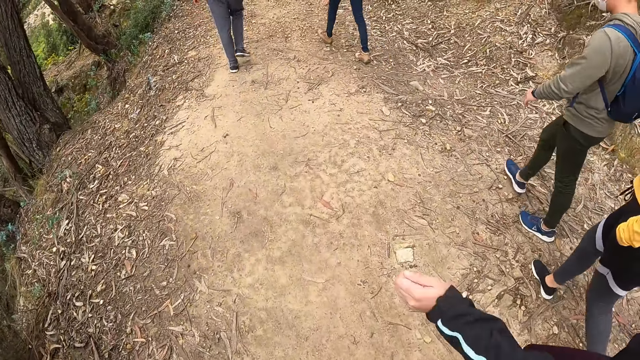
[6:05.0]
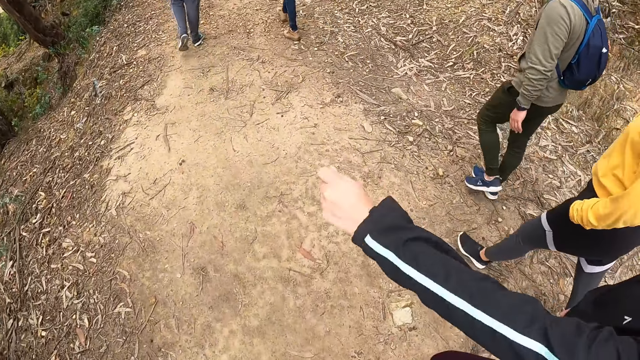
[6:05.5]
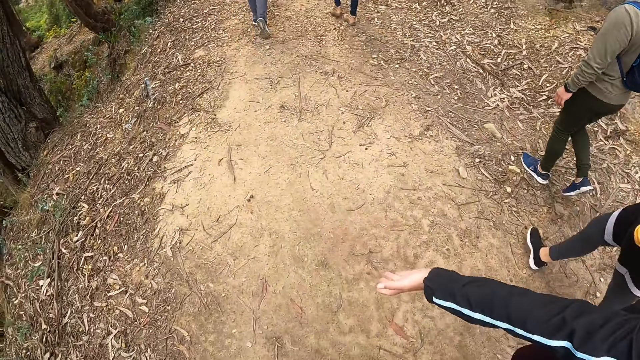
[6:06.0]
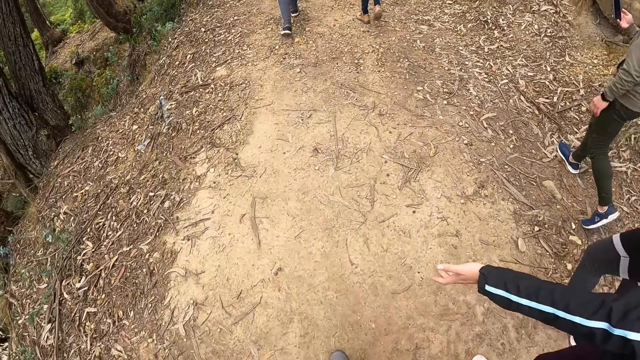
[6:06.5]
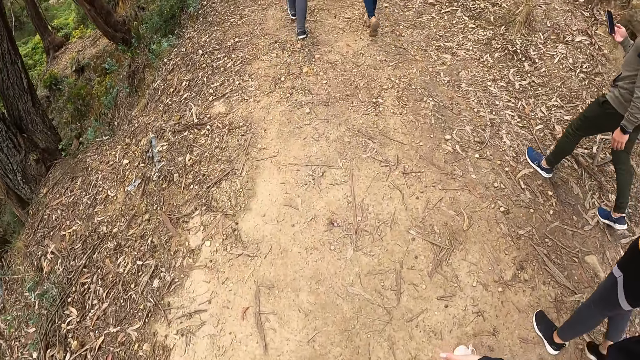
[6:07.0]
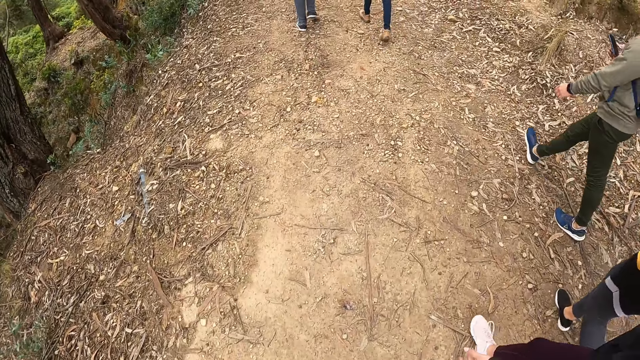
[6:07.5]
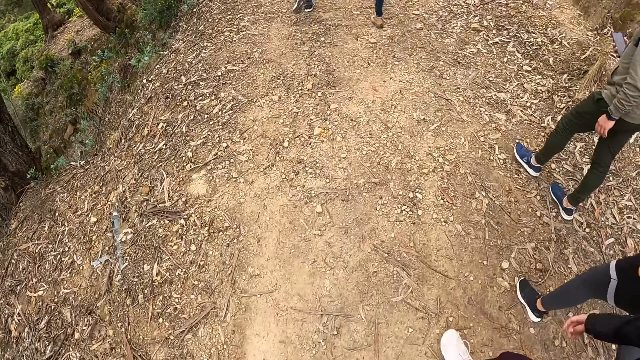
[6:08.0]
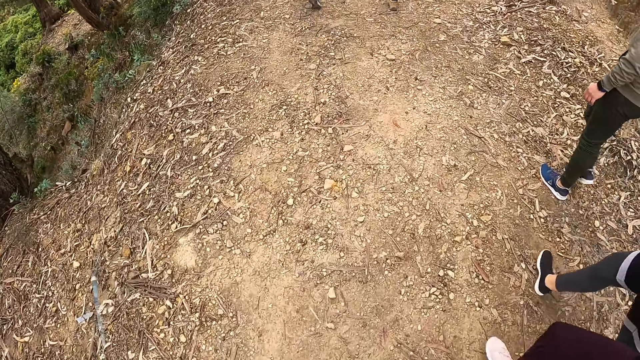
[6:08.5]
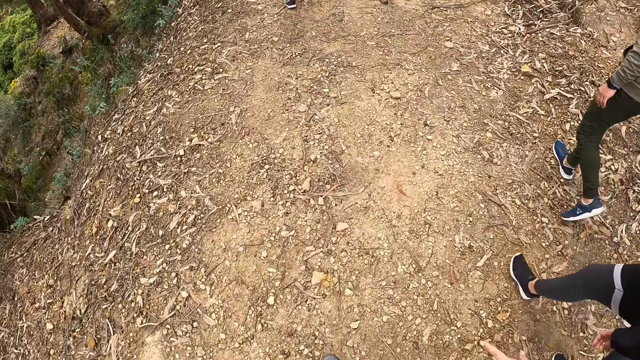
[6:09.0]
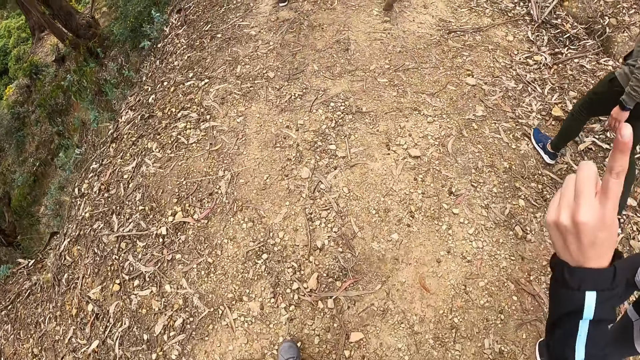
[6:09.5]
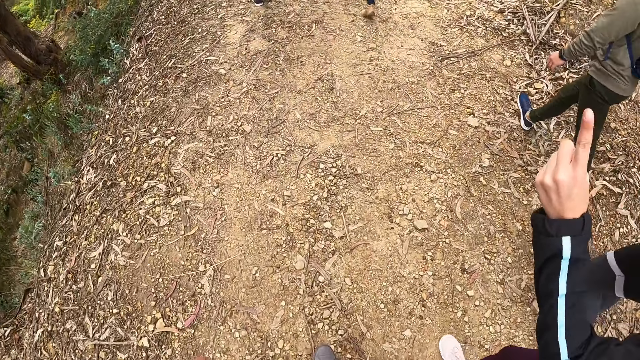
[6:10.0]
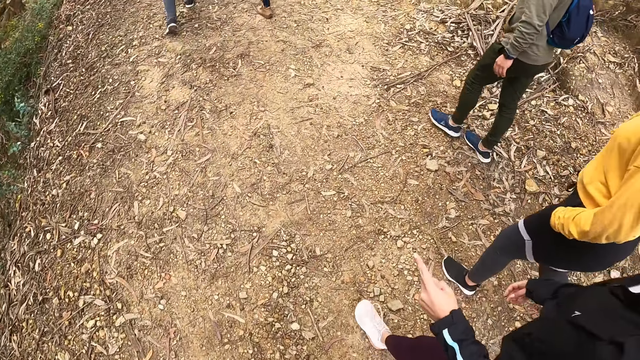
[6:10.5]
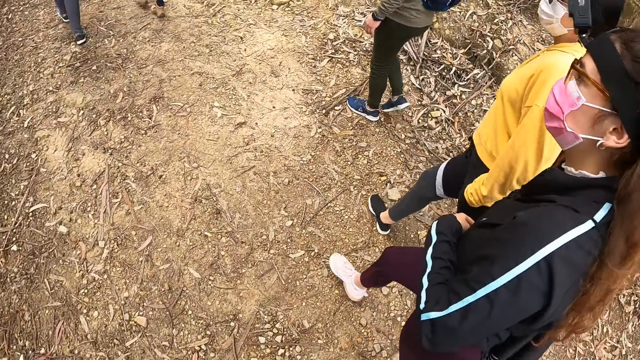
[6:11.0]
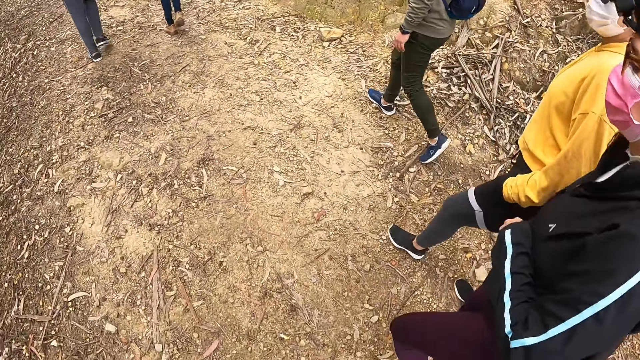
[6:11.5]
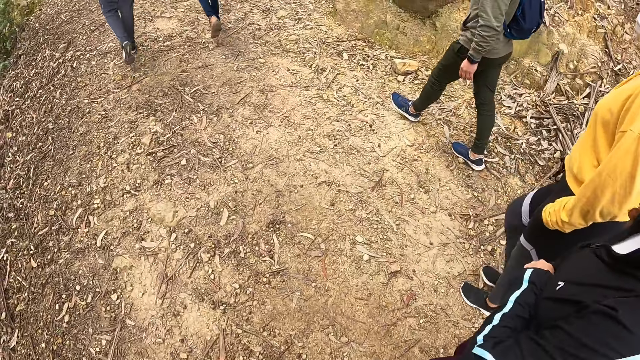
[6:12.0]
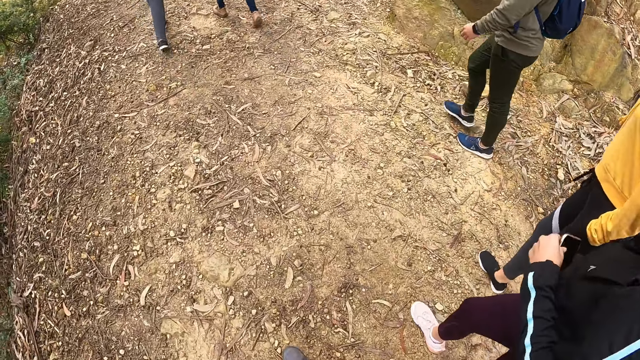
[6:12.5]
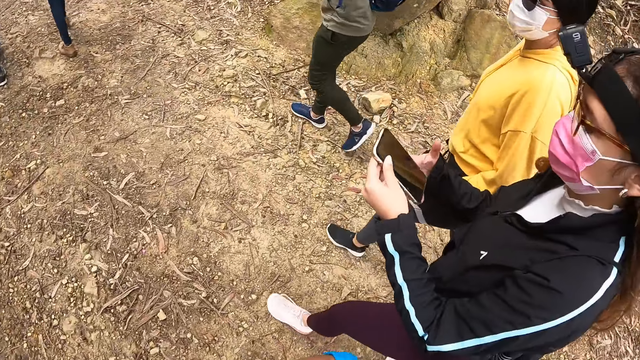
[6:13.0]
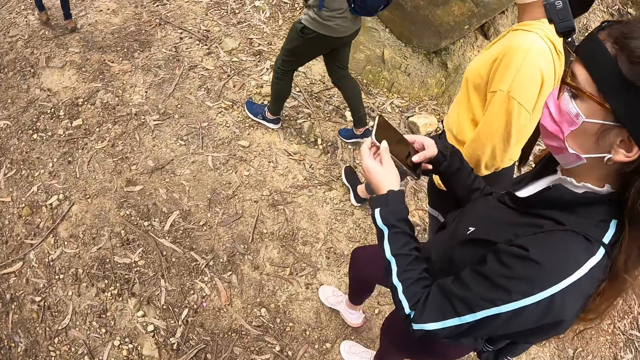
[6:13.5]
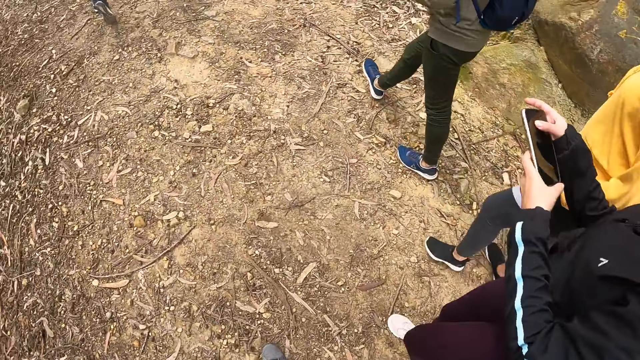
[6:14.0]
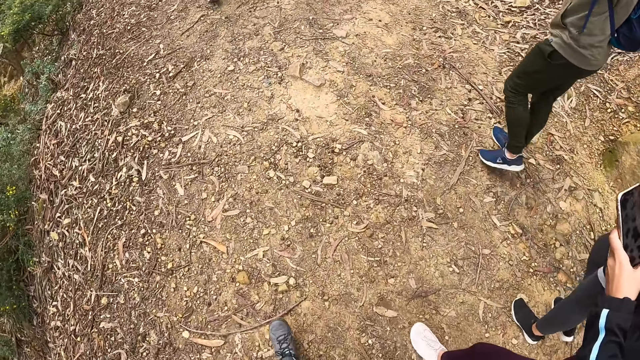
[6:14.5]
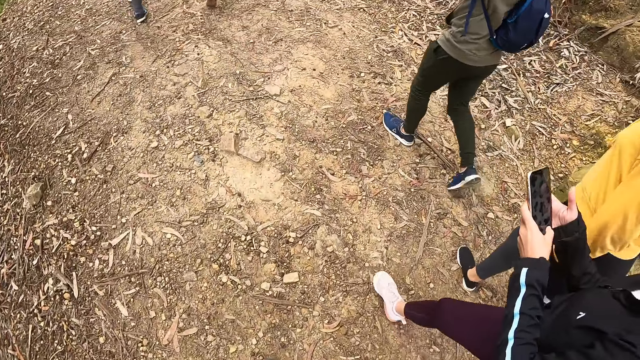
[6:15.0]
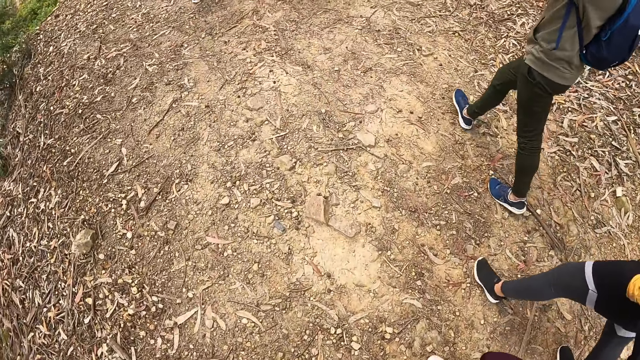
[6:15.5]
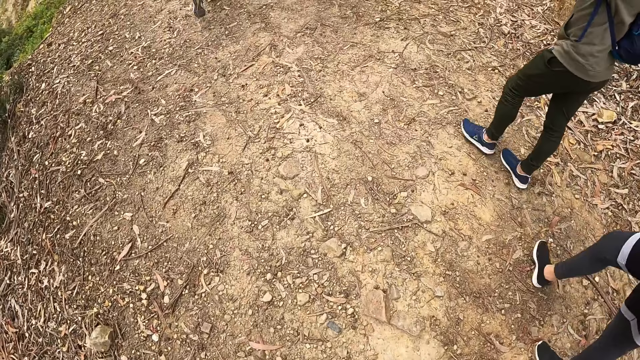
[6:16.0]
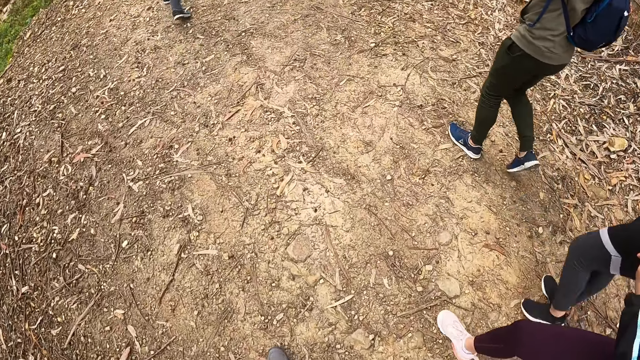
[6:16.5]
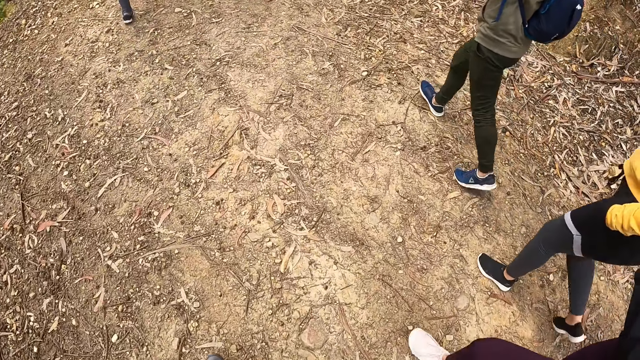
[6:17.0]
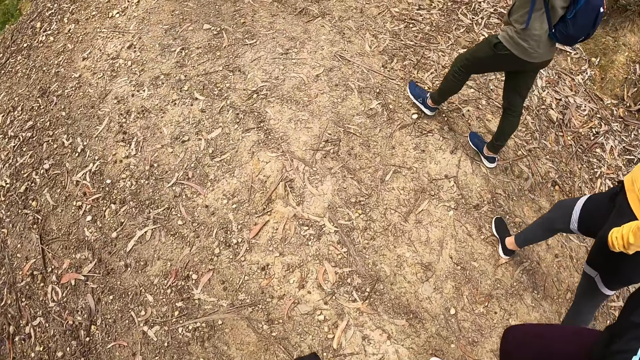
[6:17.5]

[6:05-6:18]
A woman shakes her hands and stretches her left hand forward. A man holds a phone in his right hand. The woman points her left index finger up. She touches her sweatshirt with her left hand. She picks up a phone from her sweatshirt pocket with her left hand. She operates the phone with both hands and turns the phone.

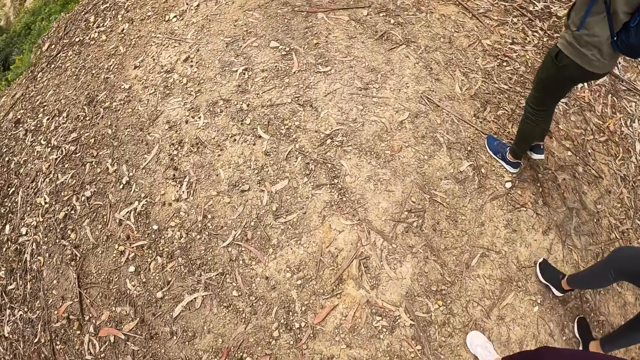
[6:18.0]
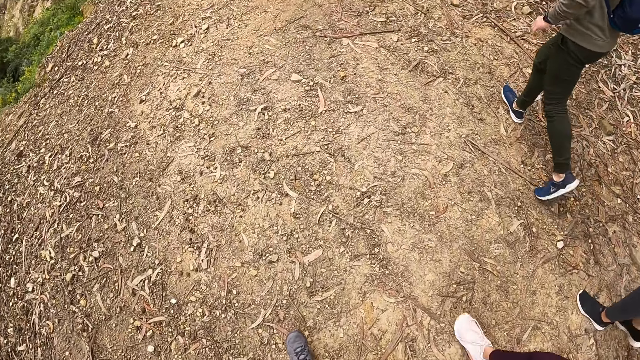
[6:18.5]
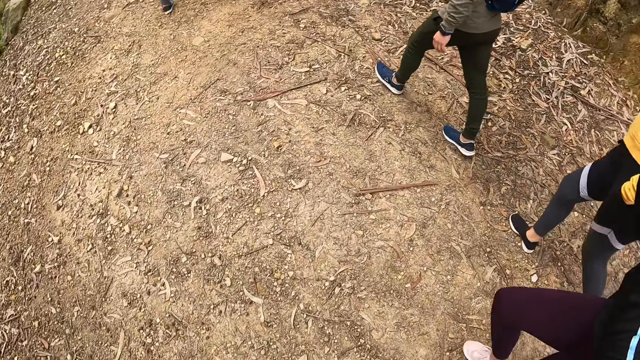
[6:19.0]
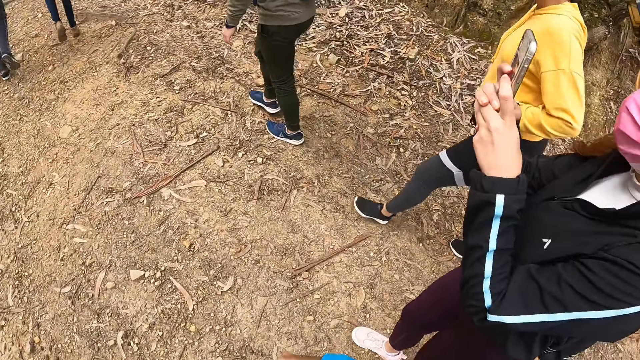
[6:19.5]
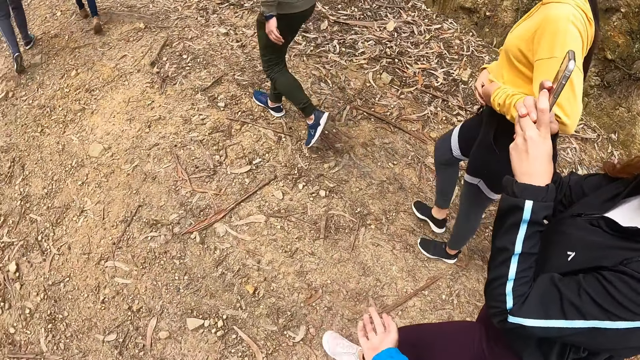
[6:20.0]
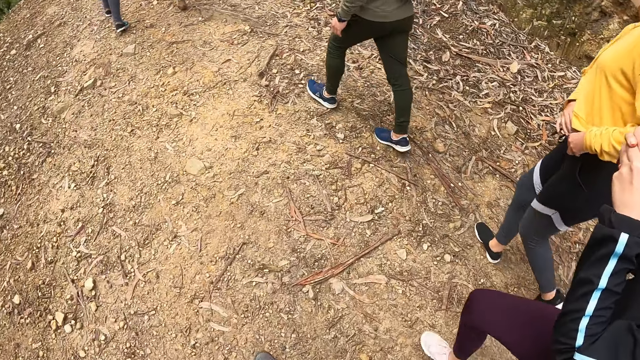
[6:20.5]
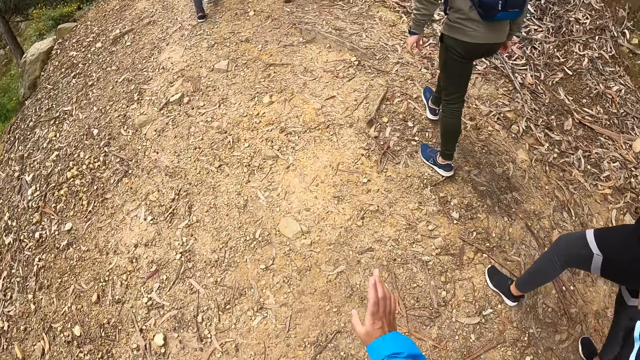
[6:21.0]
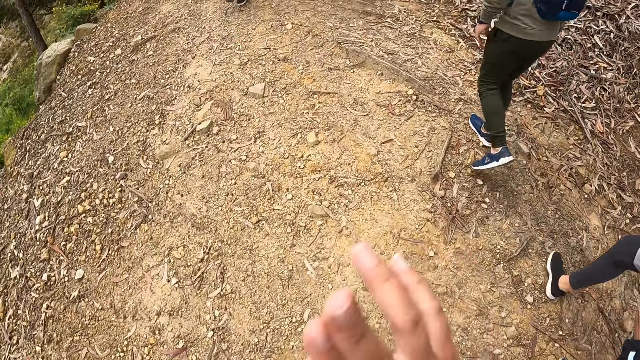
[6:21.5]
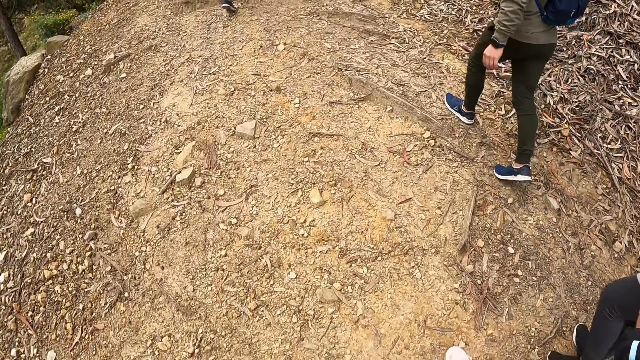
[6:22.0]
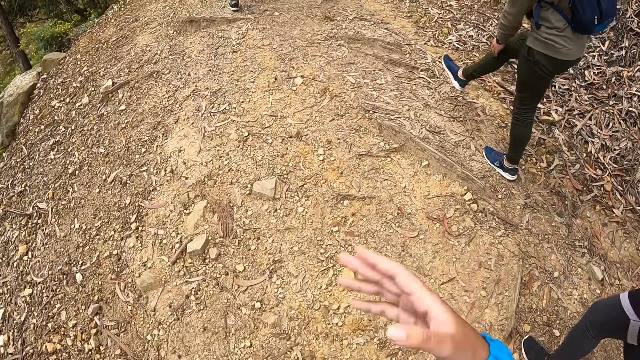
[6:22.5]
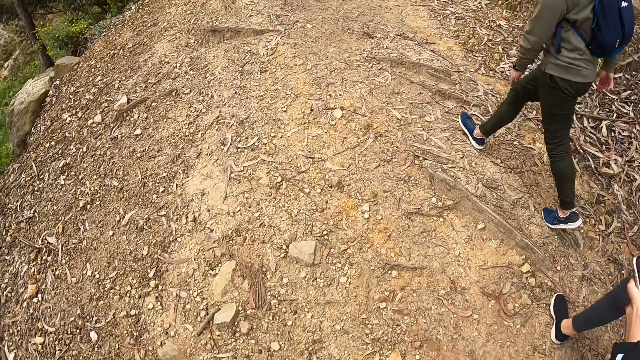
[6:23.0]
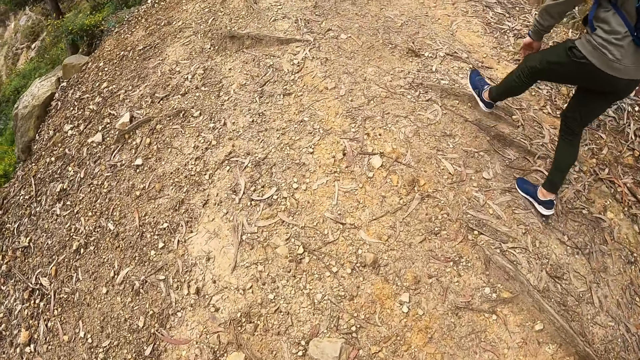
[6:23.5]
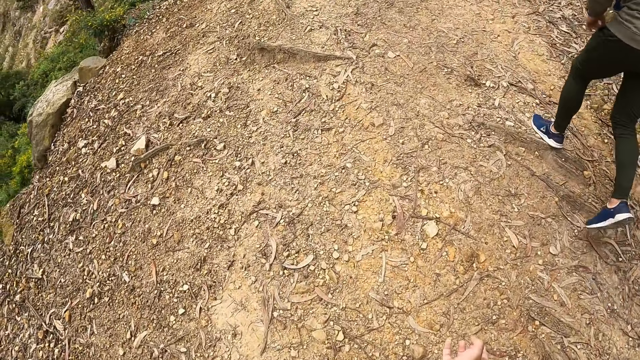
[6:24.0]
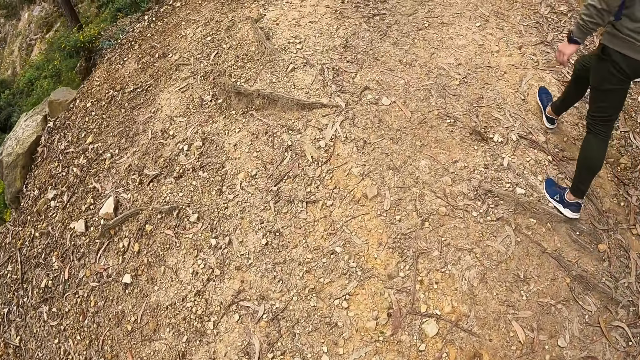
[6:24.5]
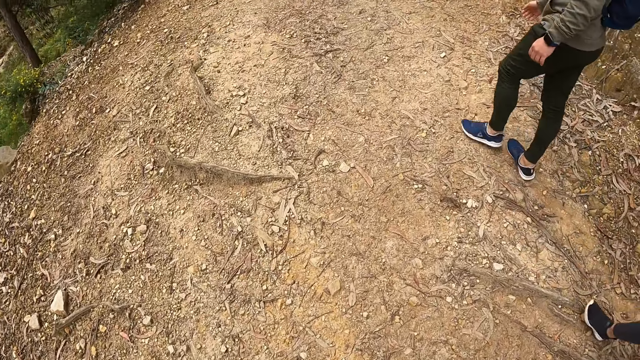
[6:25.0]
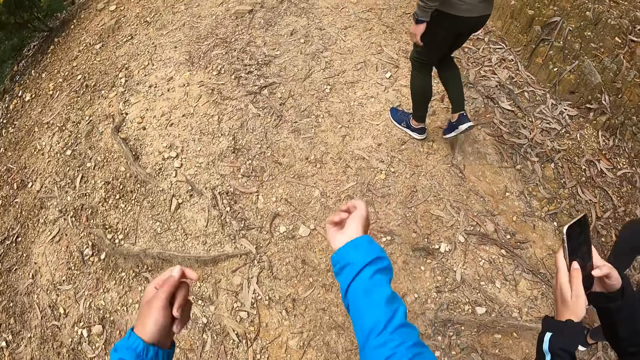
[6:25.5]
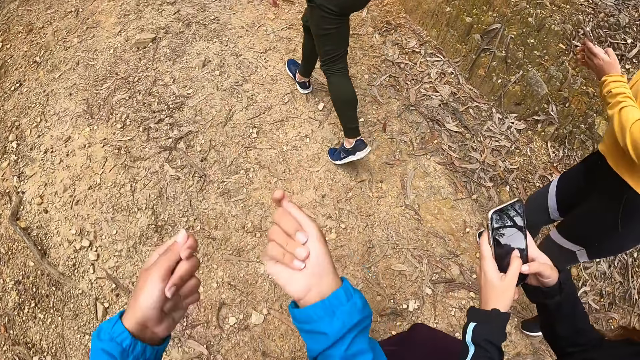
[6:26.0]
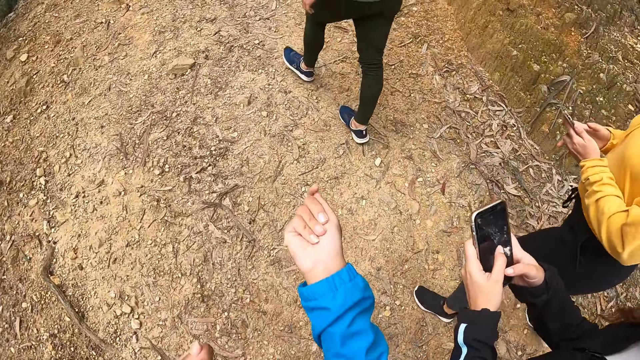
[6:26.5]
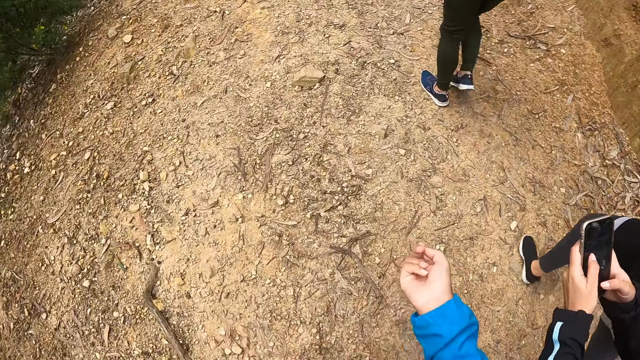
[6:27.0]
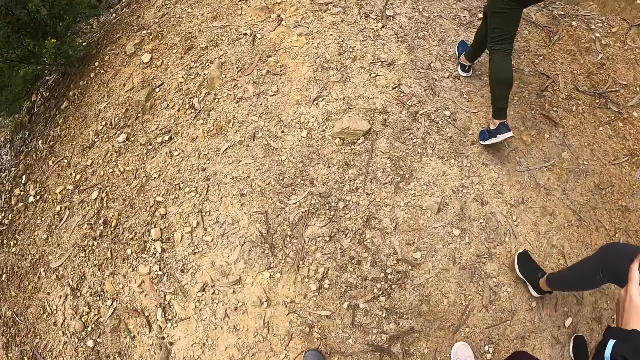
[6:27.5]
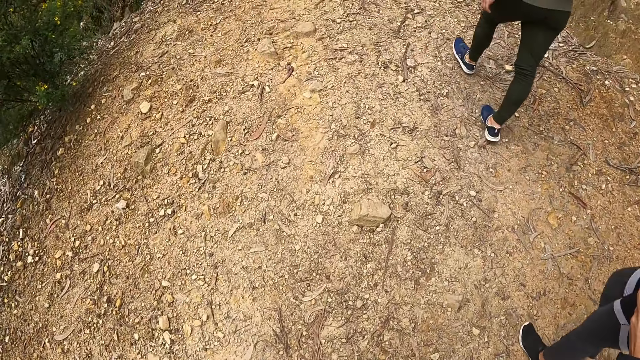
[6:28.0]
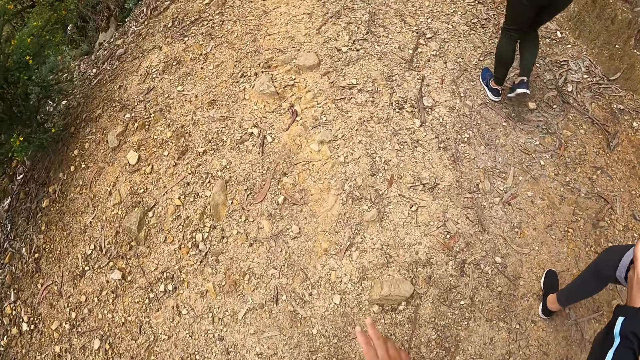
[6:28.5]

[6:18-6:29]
A woman ties her pants rope with both hands. The camera wearer moves the hands. They interact with the woman and another woman. A man scratches his right knee with his left hand, scratches his left knee with his left hand. The camera wearer interacts with the first woman and the other woman. The first woman operates a phone with both hands.
